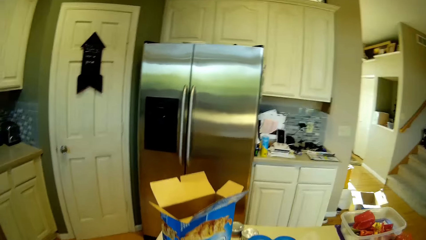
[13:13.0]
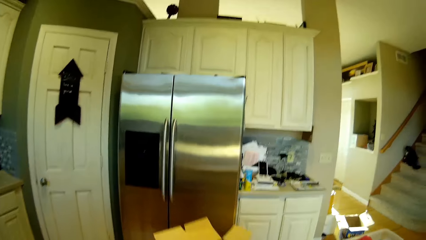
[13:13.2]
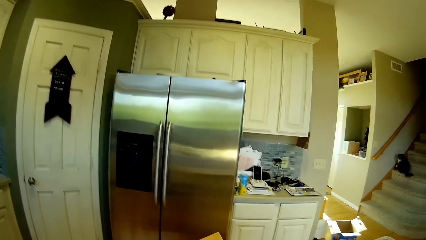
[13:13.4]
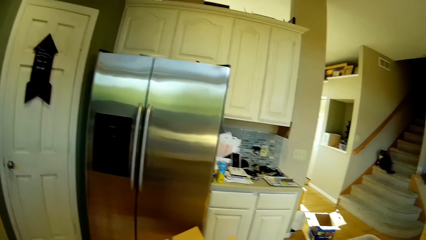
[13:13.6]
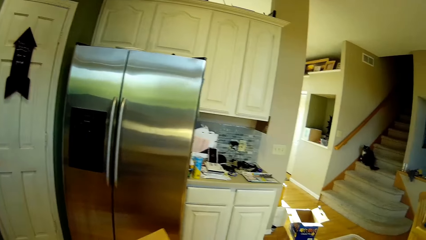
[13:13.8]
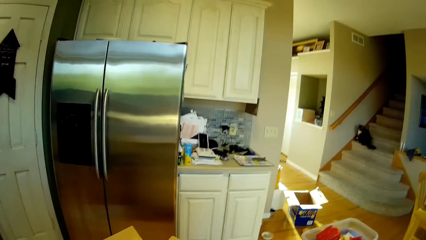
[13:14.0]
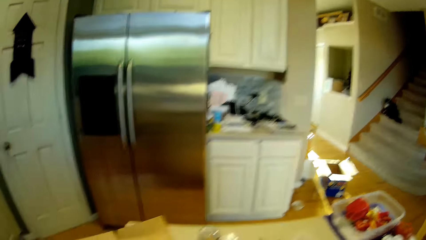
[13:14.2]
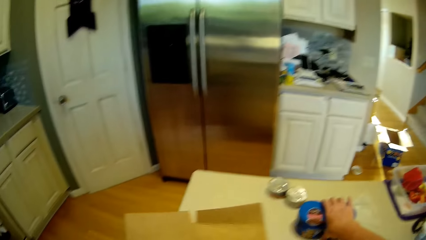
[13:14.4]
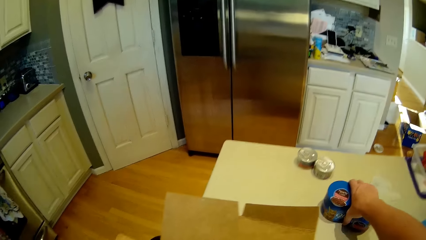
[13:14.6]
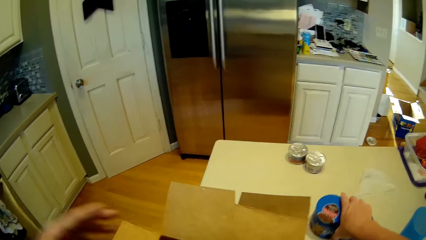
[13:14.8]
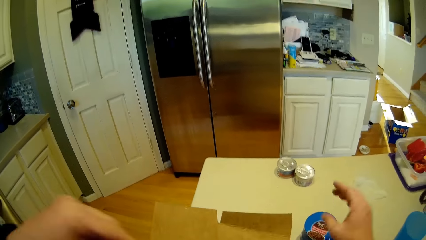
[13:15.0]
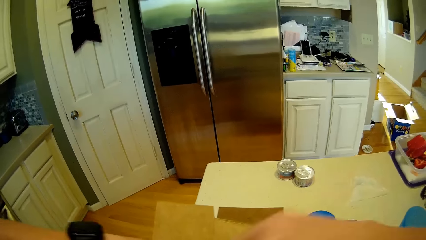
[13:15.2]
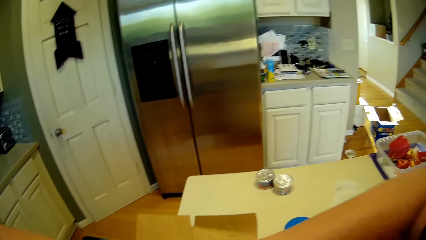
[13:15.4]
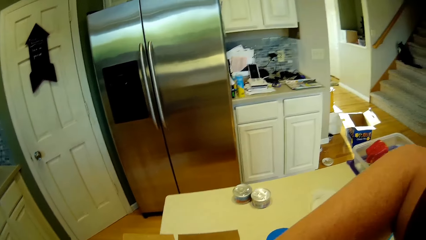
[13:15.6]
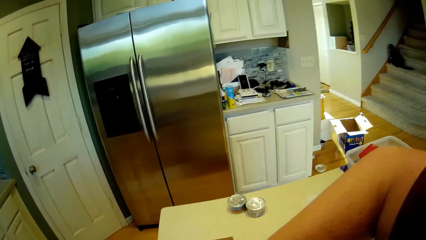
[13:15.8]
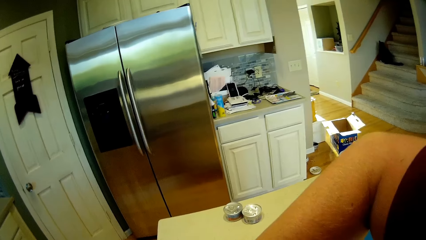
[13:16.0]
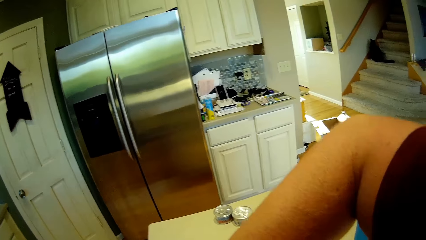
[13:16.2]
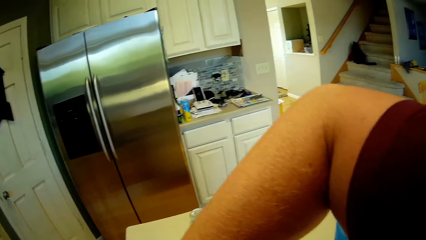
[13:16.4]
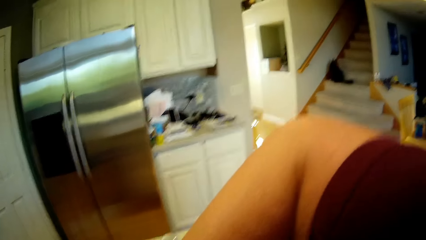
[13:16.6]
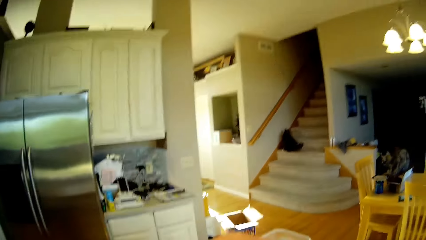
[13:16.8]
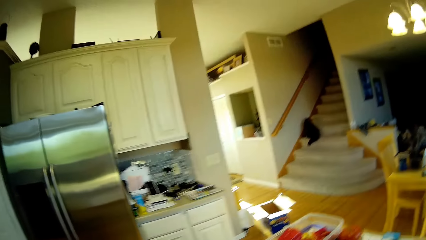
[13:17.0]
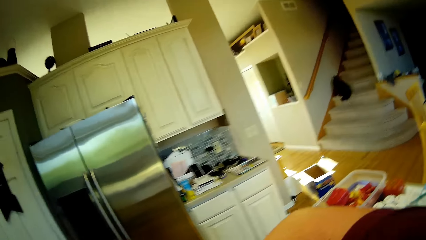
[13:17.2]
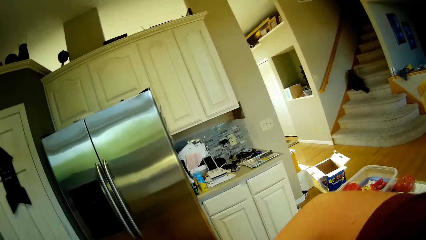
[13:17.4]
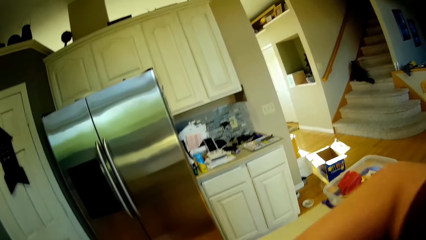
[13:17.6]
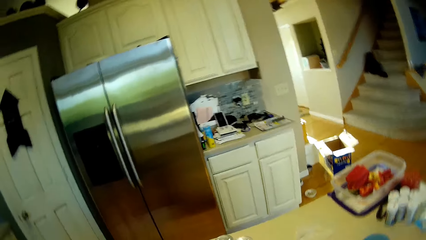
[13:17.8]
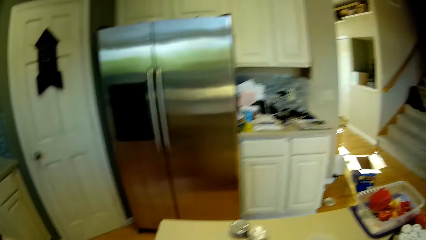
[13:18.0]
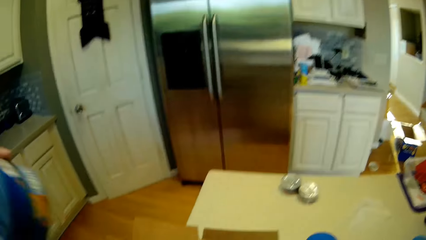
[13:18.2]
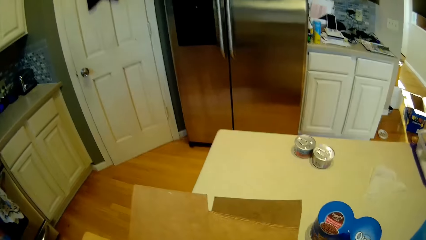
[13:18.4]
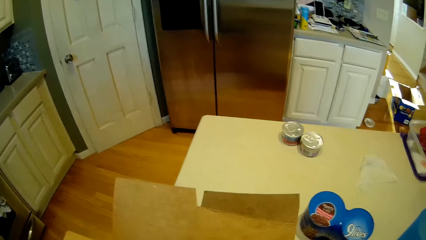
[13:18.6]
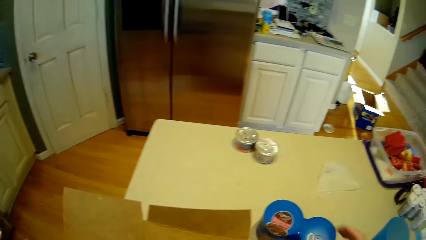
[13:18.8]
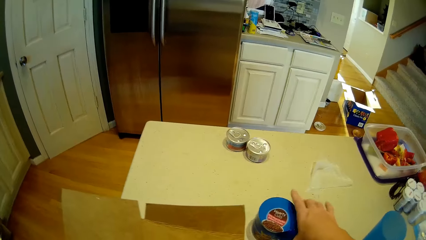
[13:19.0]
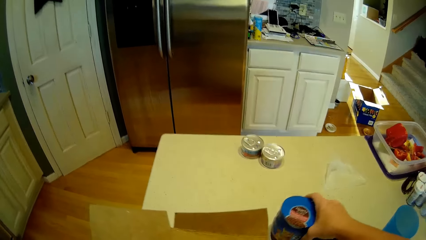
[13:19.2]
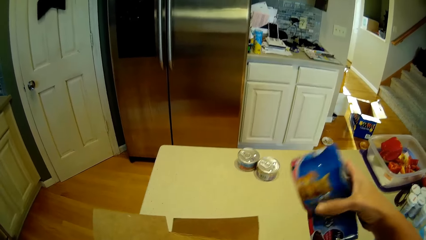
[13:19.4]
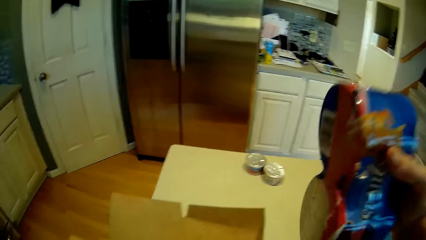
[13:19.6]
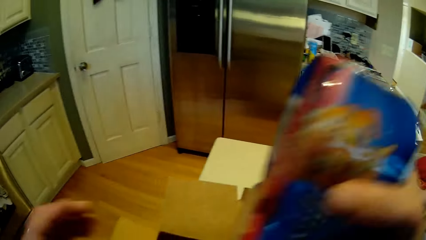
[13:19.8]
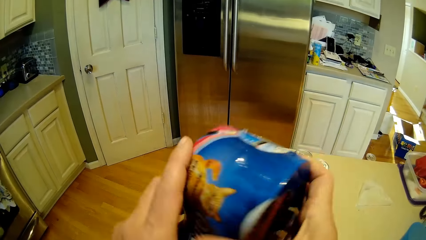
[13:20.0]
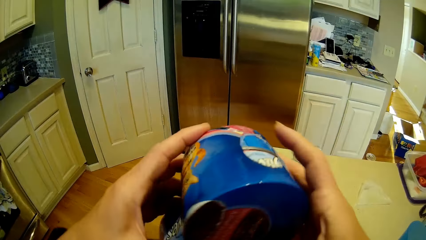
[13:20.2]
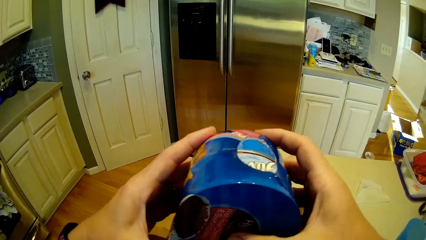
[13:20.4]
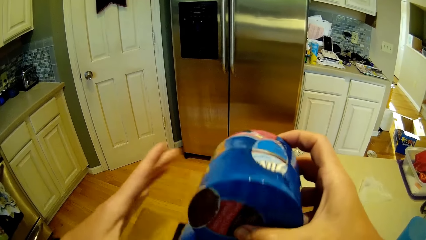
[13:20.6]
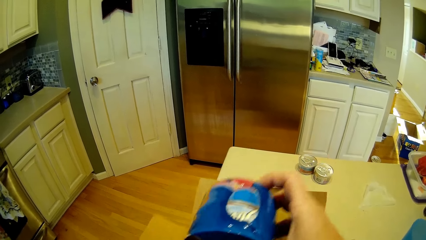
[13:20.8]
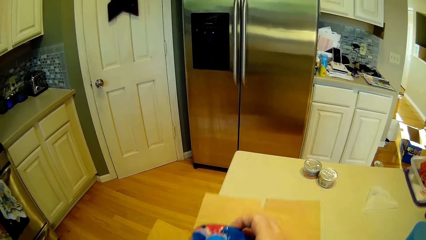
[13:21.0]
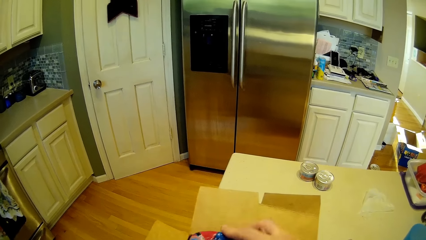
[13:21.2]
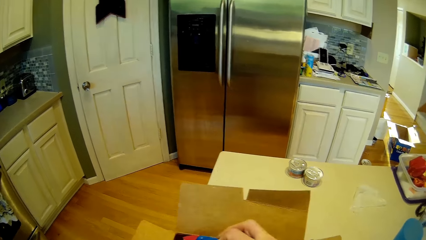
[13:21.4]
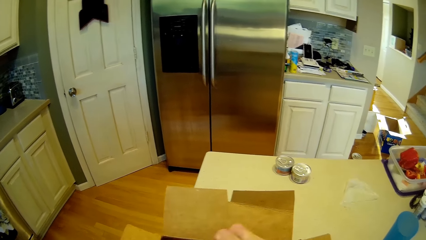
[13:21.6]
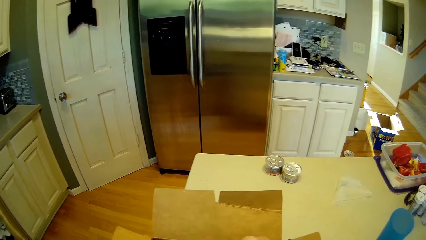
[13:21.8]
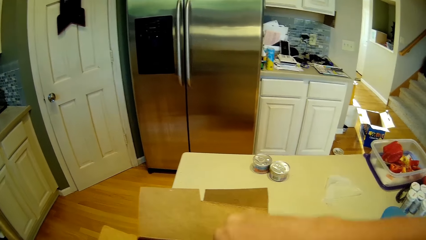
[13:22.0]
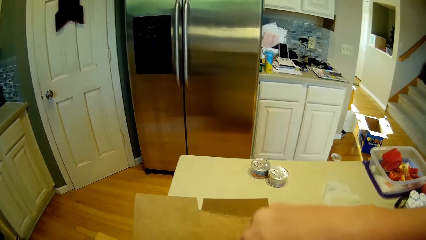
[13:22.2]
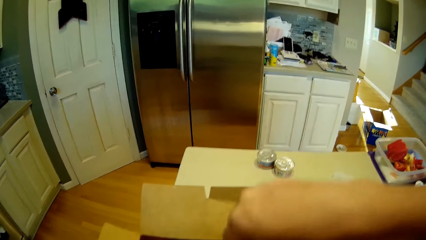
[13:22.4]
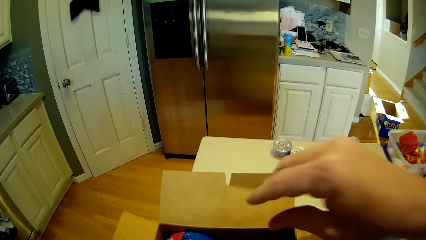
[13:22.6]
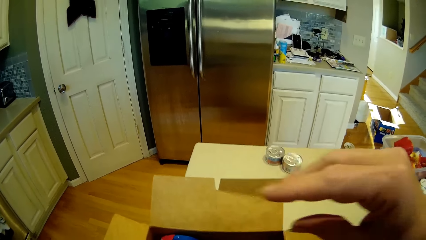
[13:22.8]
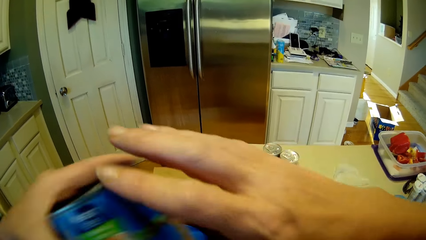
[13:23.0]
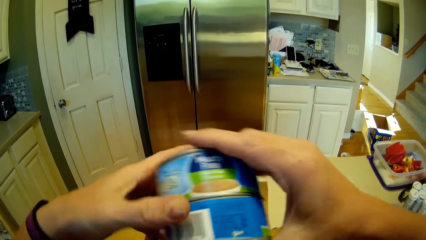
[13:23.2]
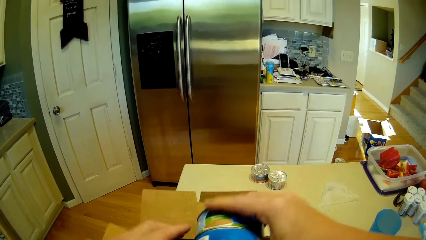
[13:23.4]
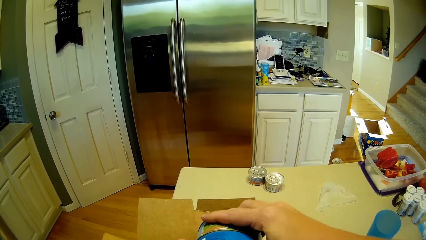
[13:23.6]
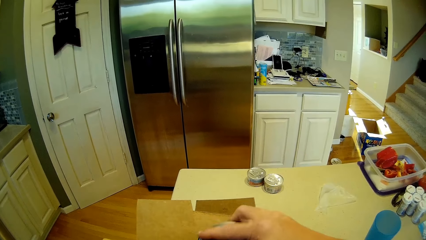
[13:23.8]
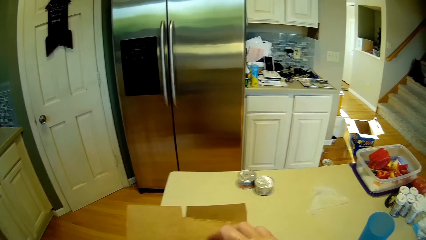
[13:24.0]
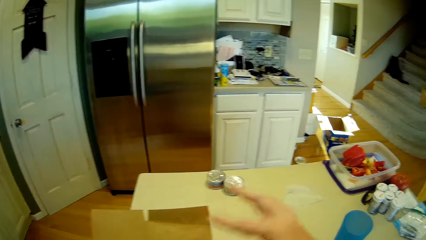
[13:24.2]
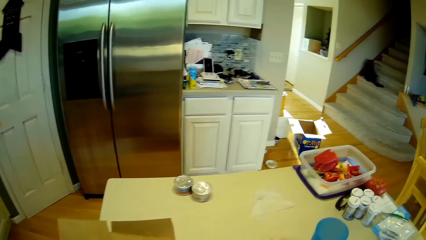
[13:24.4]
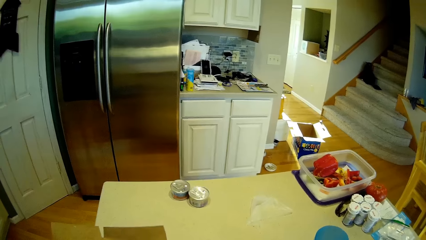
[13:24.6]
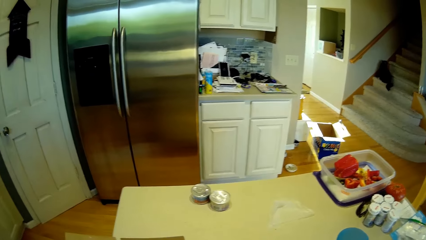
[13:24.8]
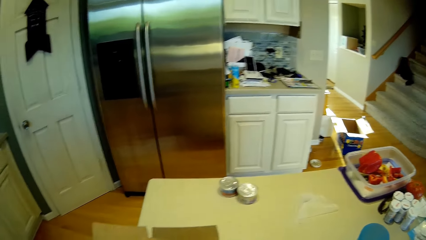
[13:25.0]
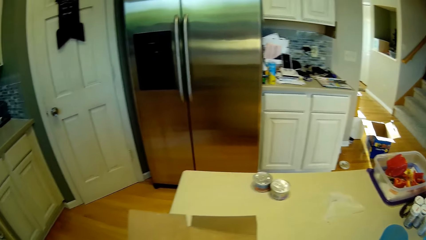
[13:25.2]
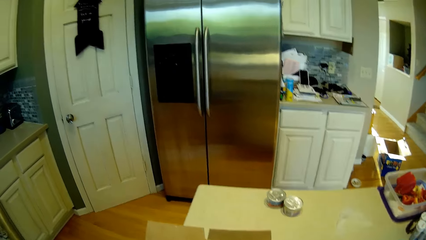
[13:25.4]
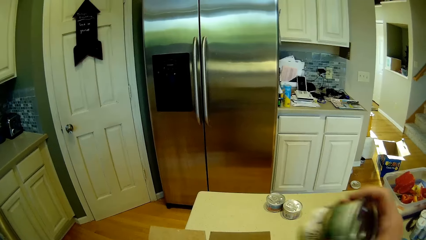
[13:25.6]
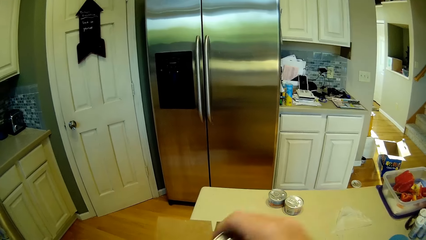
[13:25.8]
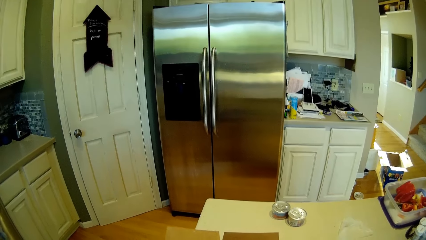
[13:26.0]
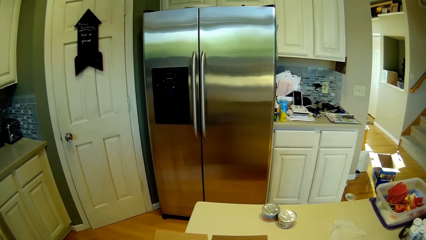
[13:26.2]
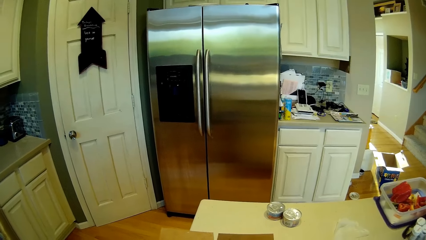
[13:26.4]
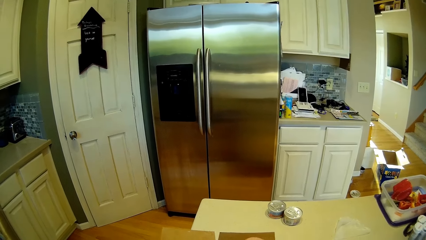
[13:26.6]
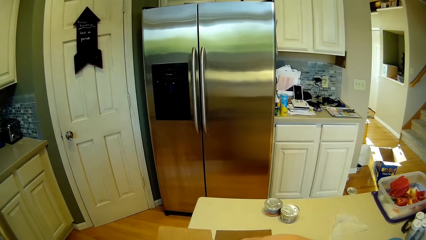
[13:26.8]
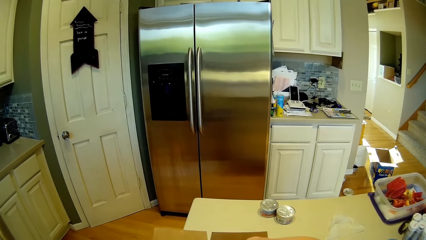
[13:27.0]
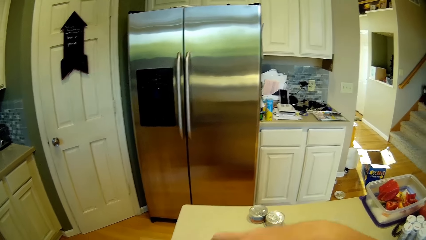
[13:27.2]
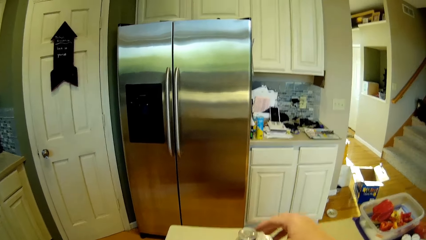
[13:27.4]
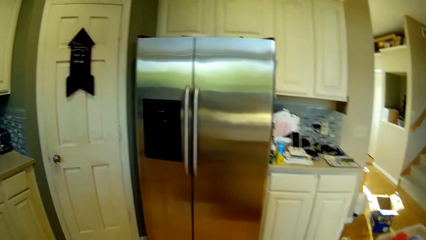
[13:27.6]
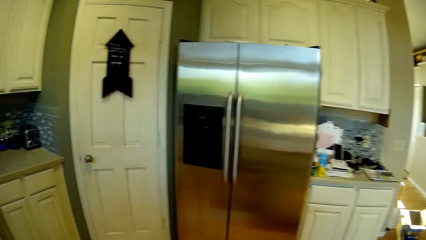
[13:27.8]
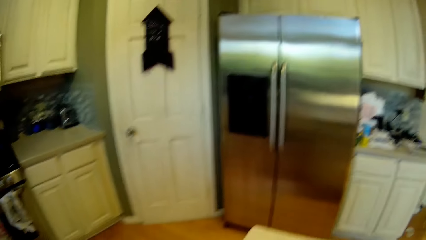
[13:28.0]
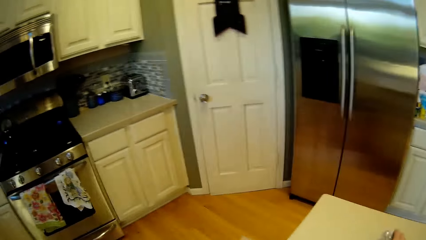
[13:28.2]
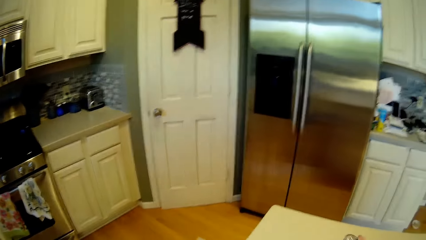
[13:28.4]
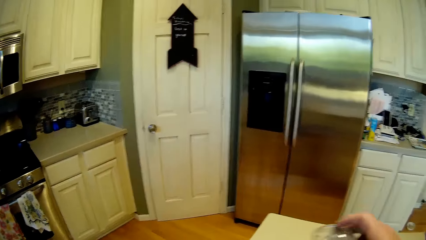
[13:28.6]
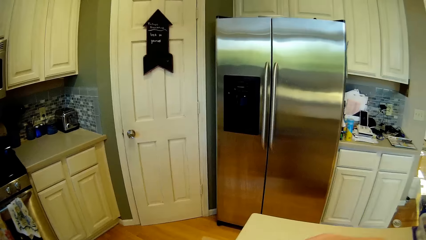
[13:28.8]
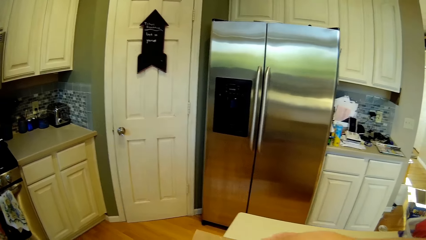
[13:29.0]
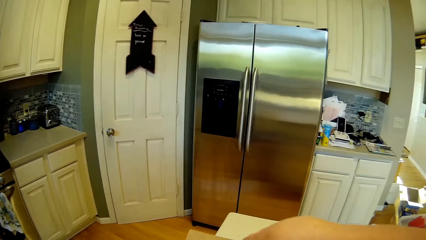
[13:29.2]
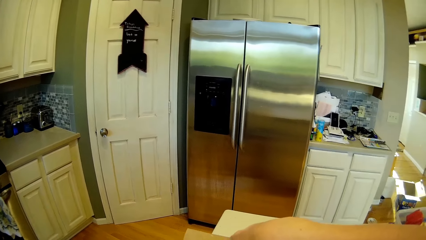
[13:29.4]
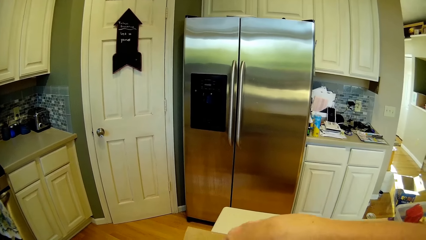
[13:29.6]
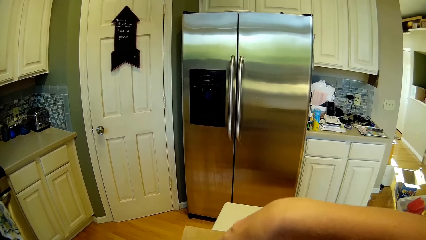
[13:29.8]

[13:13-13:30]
The camera wearer looks around. They put the tin into the packet. They arrange the can in the box. They put the other tin into the packet. They put the other tin into the packet again.
